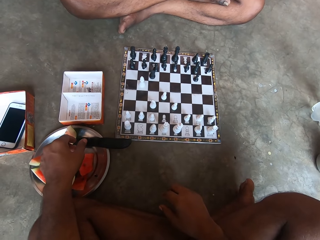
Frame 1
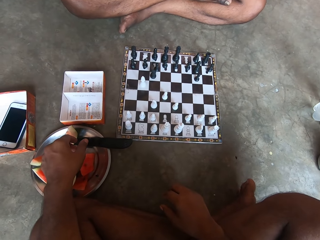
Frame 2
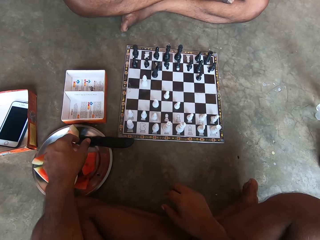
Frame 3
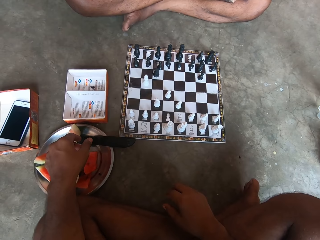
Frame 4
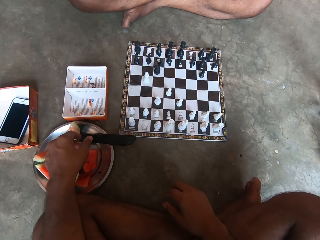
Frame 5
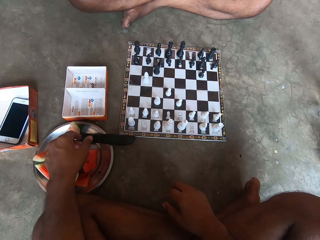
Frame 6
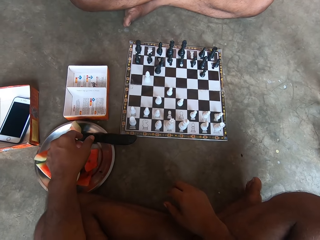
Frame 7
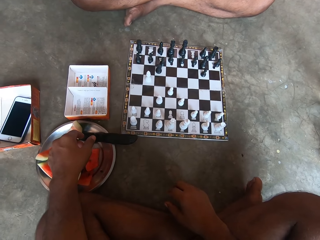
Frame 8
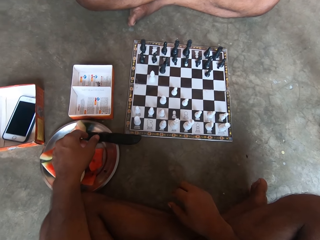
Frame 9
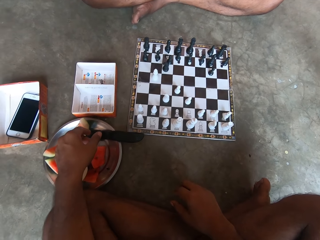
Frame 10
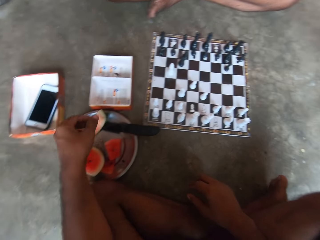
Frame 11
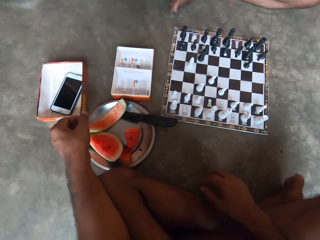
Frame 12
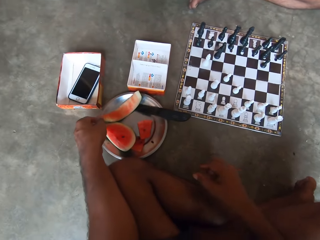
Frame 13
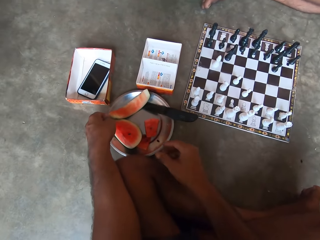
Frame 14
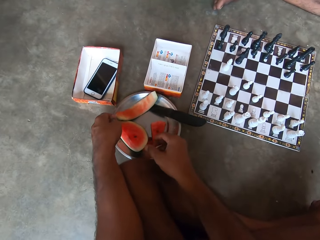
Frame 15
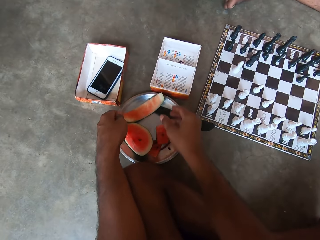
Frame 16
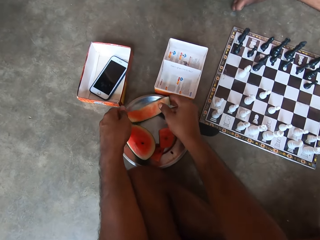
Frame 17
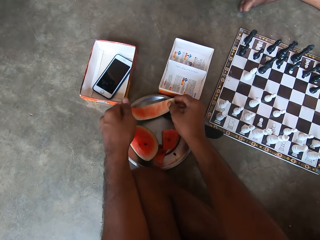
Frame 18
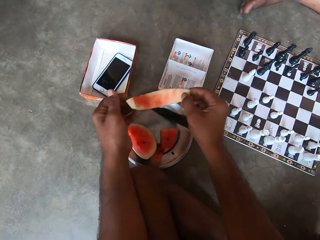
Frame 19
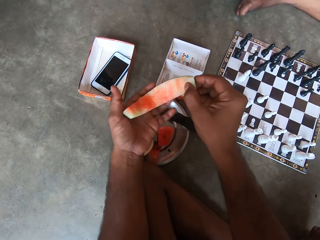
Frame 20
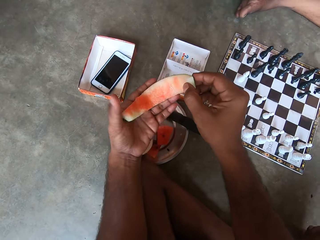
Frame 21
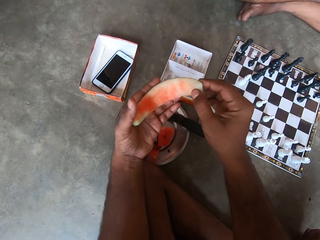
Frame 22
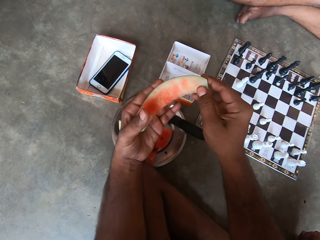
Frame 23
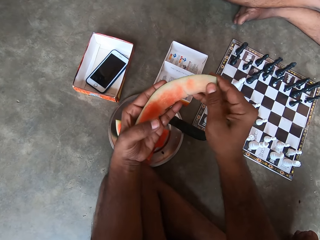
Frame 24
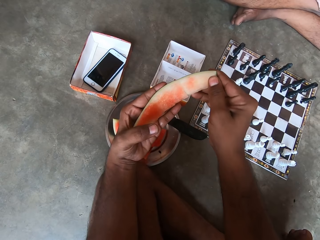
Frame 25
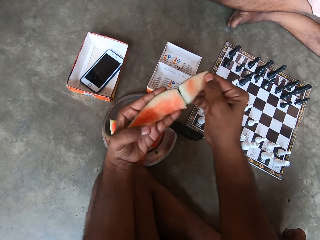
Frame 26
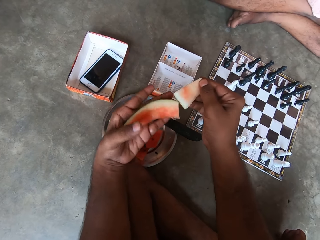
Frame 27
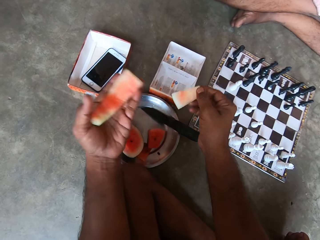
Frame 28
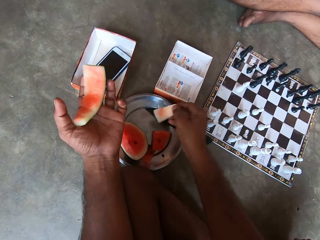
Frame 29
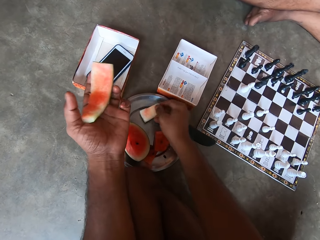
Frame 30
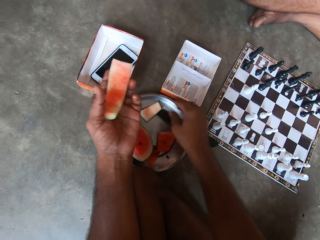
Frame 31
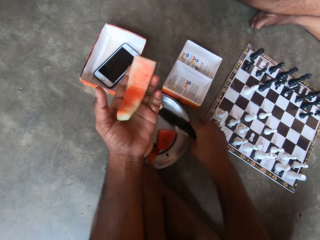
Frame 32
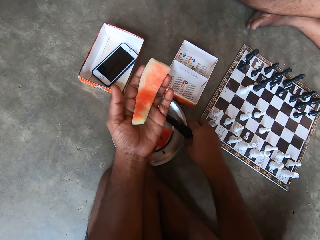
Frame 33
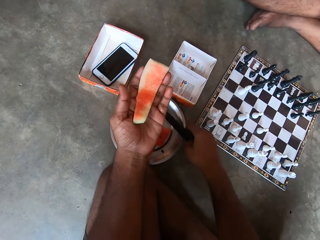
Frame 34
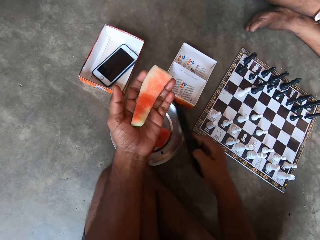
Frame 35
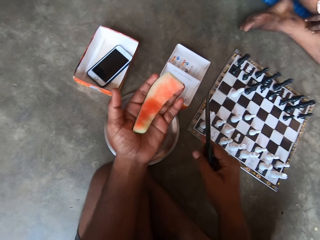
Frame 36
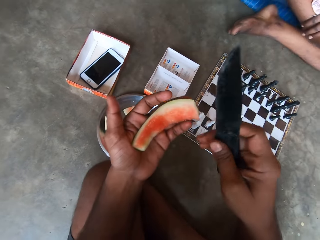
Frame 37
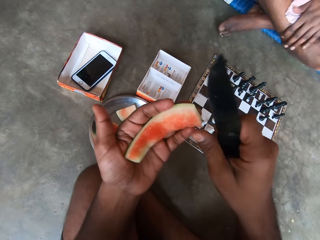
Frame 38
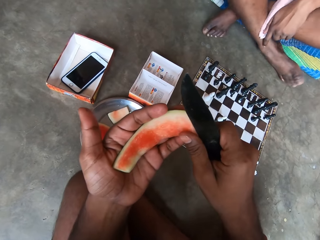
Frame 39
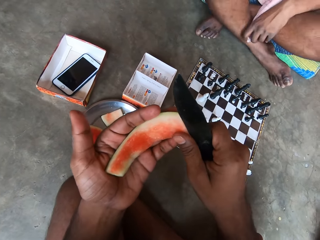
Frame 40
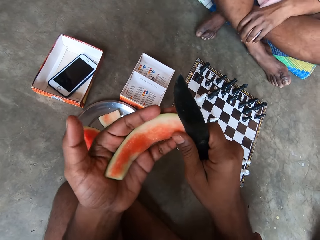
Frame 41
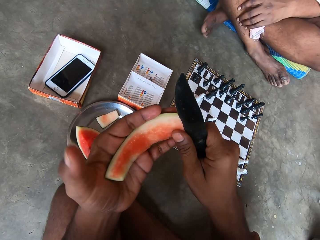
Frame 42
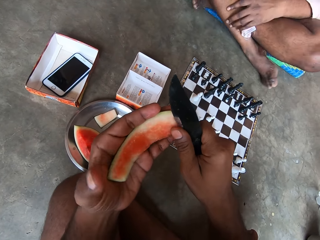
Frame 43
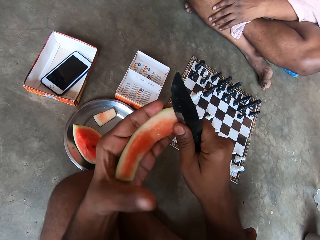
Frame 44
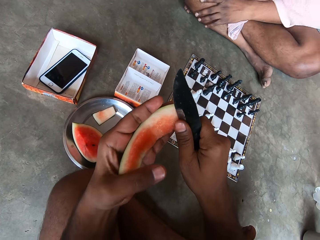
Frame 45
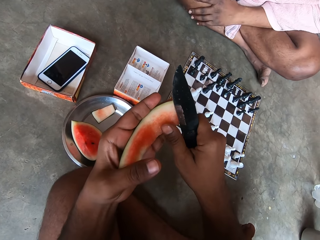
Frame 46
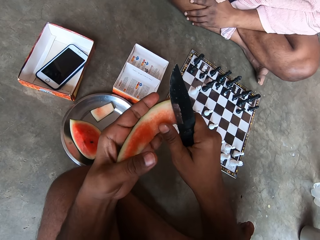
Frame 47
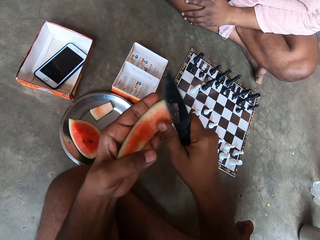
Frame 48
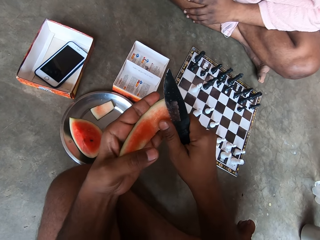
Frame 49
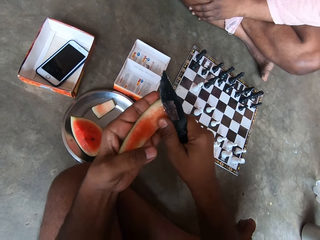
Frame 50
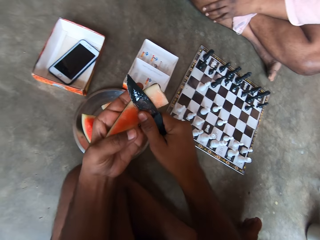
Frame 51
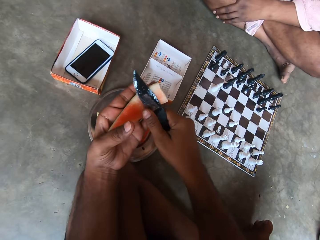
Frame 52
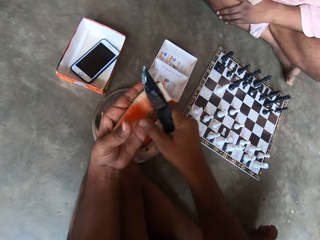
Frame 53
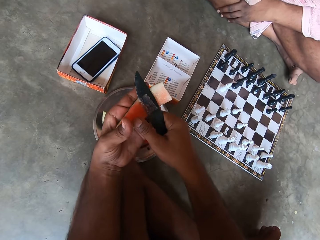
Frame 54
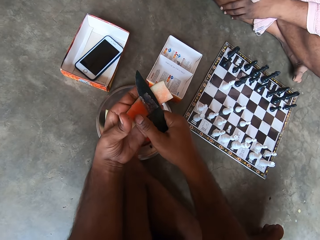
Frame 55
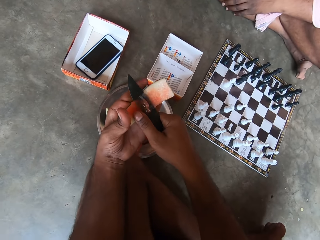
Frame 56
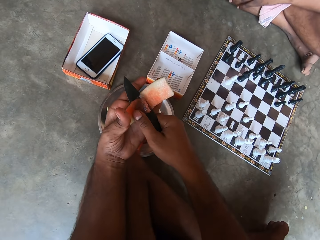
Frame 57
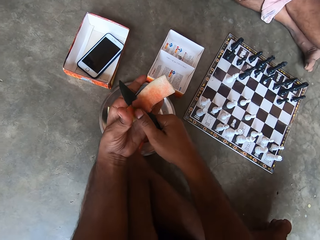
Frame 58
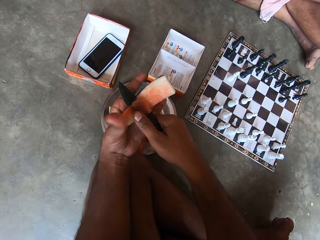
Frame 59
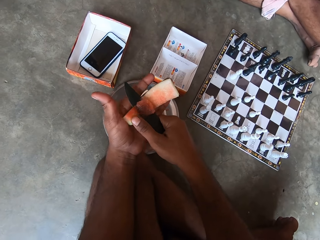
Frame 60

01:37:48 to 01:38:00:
A man picks up the watermelon, cuts the watermelon, puts the watermelon on the plate and picks up the knife. Another man moves the legs. The first man cuts the watermelon. The camera wearer scrapes the watermelon with the knife.

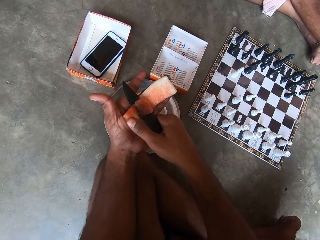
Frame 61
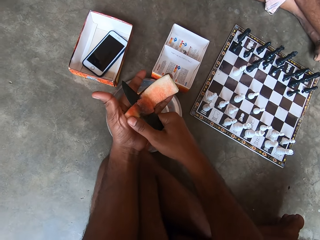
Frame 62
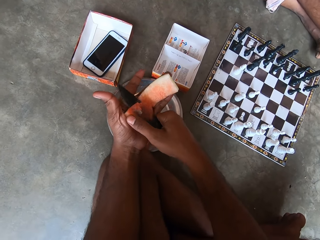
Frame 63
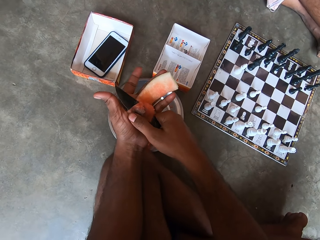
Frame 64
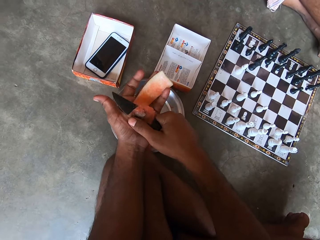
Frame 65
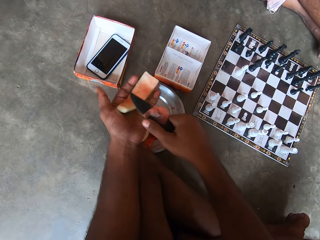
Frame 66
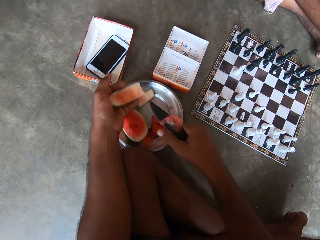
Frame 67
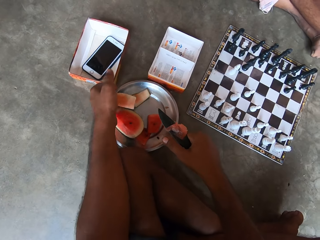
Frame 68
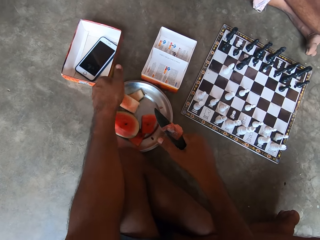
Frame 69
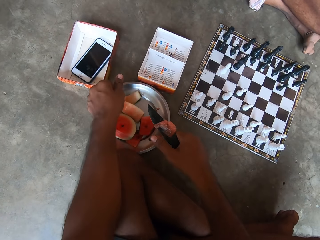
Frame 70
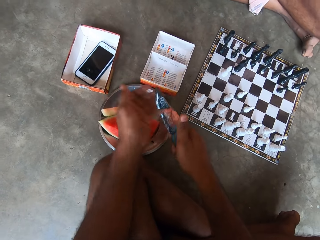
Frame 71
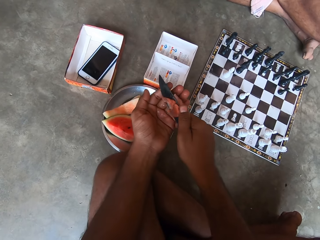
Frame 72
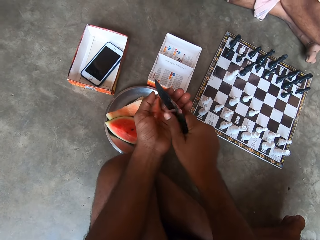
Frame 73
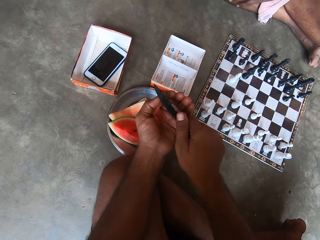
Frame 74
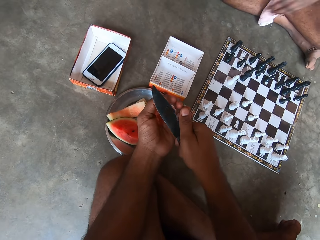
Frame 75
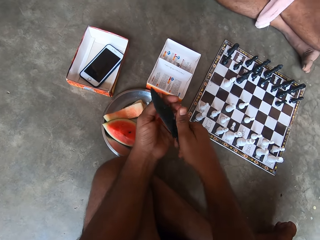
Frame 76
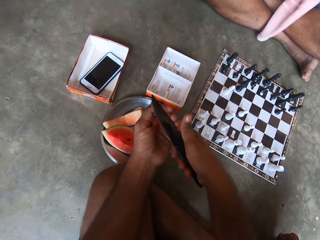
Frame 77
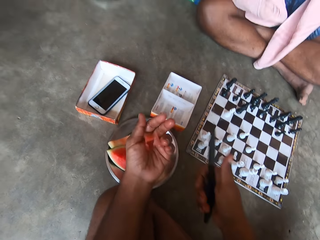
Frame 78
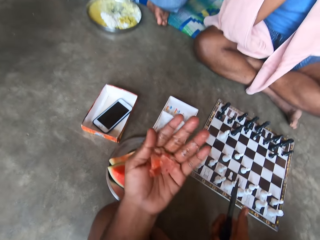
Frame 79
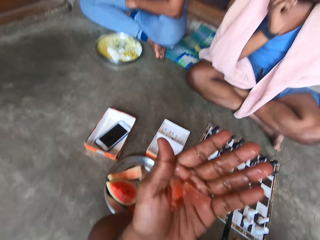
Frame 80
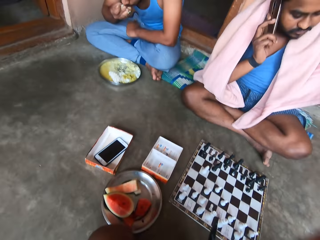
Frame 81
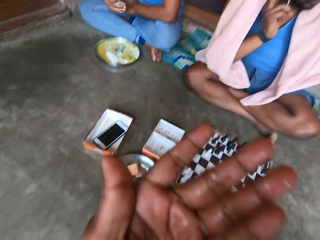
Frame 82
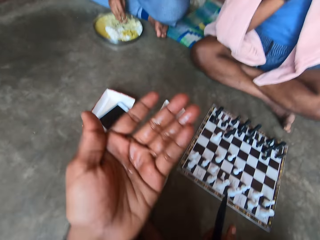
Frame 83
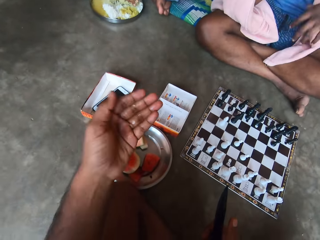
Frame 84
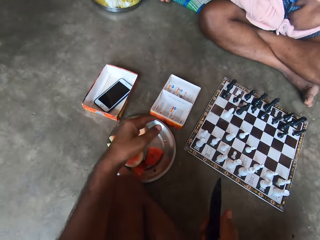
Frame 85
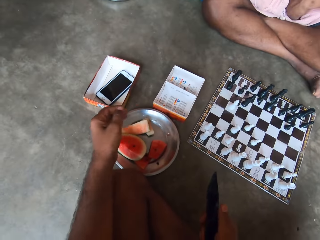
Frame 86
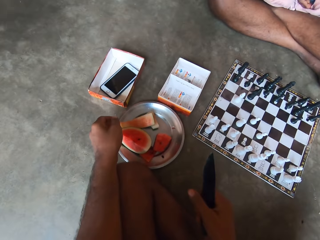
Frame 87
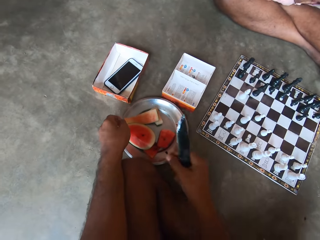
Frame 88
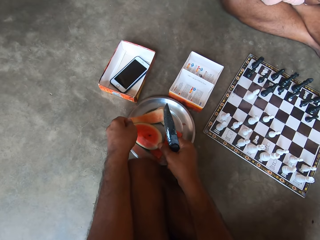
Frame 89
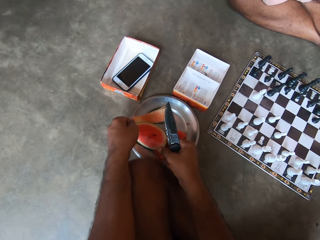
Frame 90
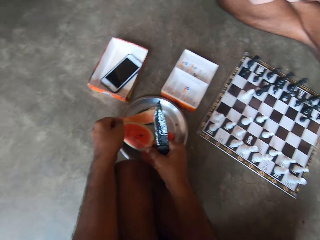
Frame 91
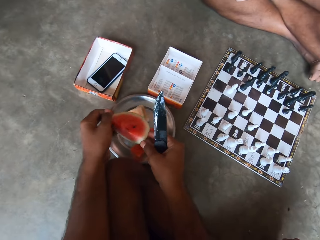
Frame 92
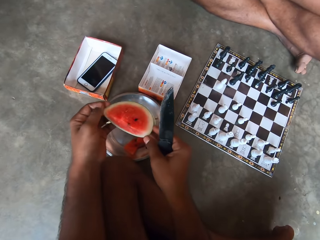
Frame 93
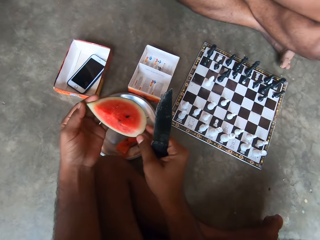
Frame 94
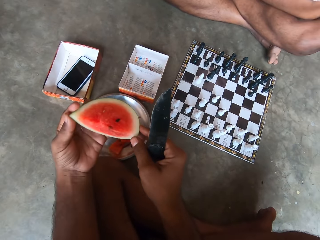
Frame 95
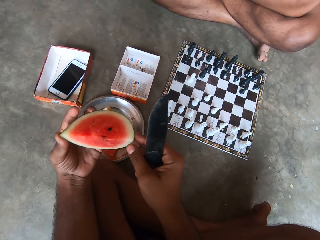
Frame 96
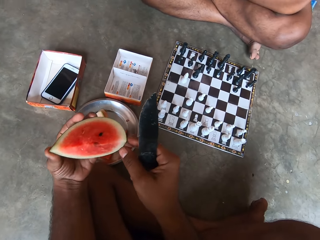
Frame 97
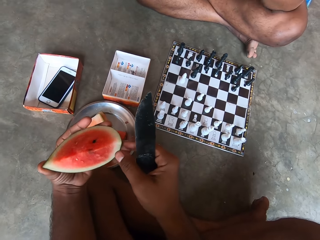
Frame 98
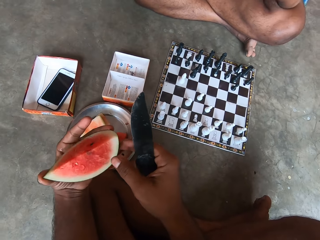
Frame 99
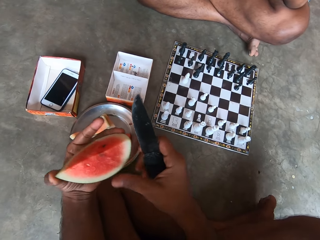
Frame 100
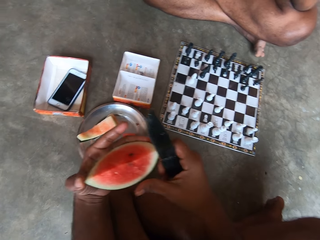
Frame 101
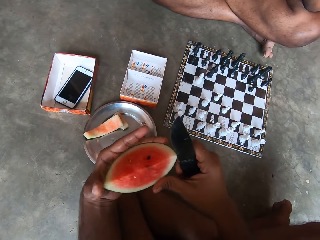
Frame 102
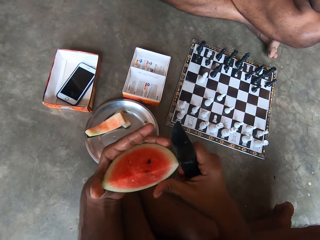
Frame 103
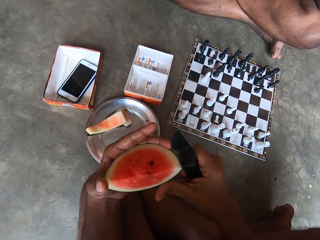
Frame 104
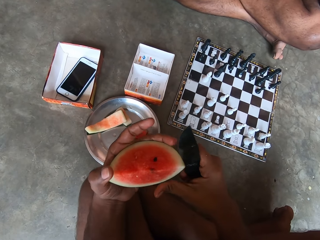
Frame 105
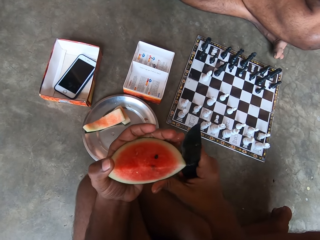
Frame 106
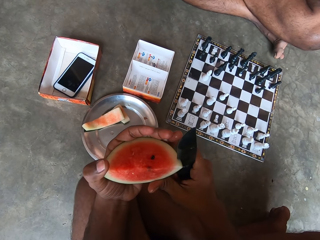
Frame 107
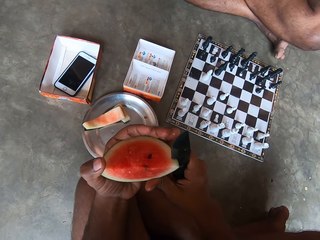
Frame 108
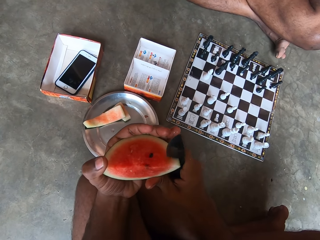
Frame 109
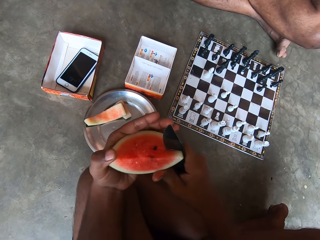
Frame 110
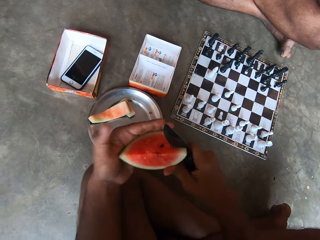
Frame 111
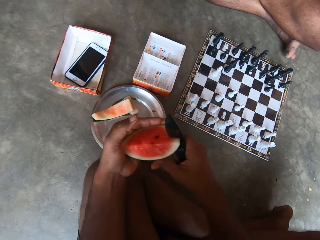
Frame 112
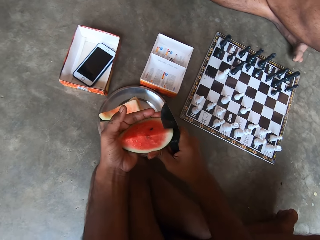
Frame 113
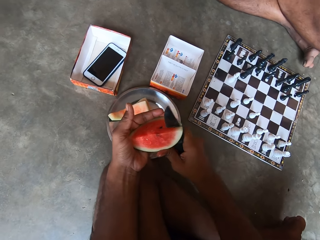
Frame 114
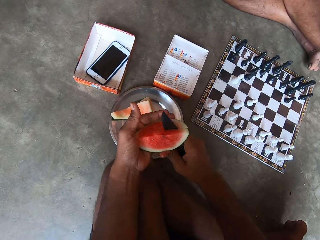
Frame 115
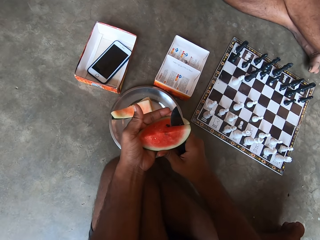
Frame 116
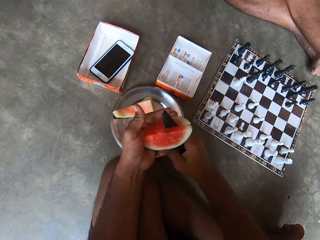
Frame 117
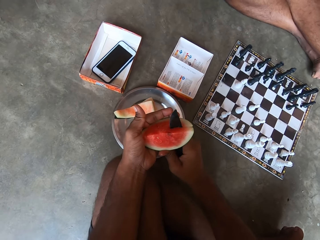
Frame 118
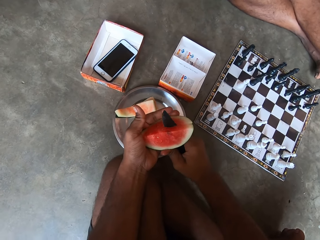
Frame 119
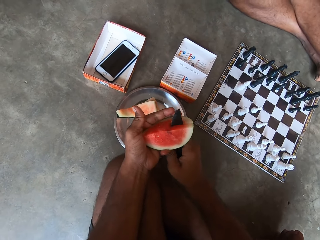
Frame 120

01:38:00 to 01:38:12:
A man puts the watermelon on the plate and puts the watermelon on the hand. Another man moves the hand. A third man eats the food. The first man puts the watermelon in the mouth. The camera wearer eats the watermelon. The first man picks up the watermelon. The camera wearer slices the watermelon with the knife. The first man cuts the watermelon.
